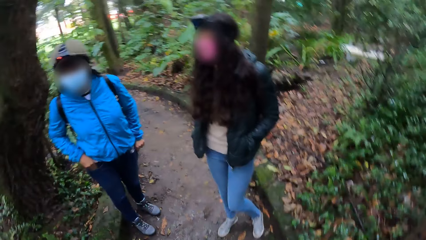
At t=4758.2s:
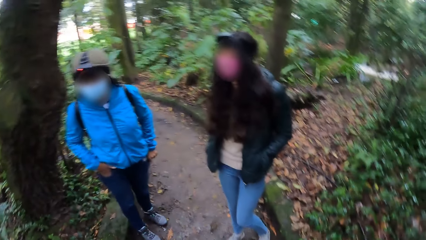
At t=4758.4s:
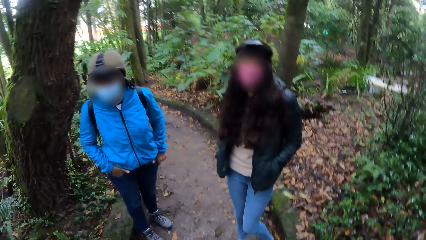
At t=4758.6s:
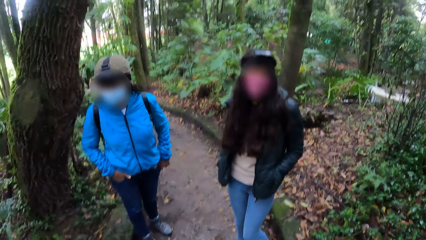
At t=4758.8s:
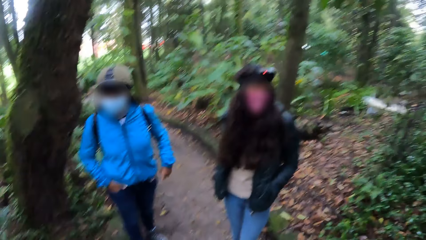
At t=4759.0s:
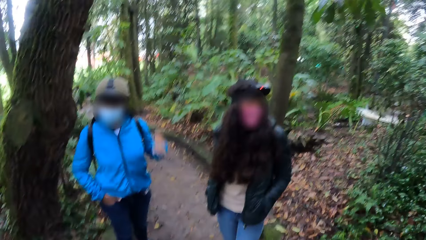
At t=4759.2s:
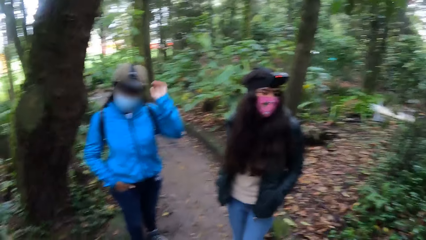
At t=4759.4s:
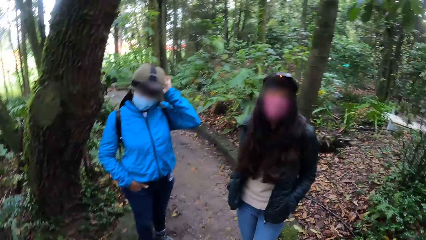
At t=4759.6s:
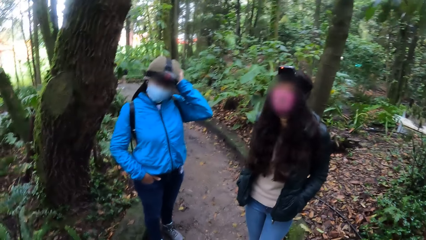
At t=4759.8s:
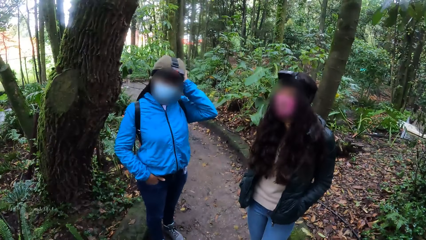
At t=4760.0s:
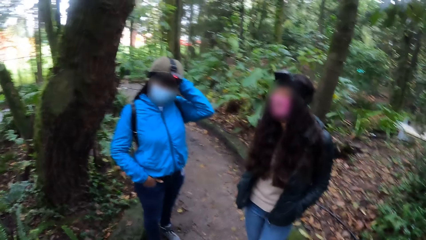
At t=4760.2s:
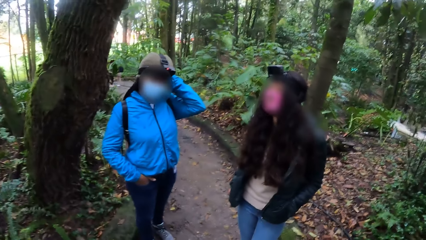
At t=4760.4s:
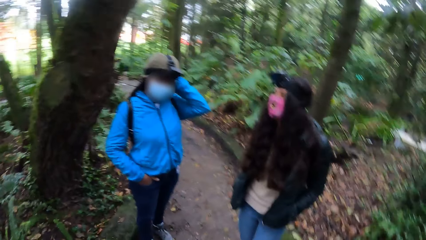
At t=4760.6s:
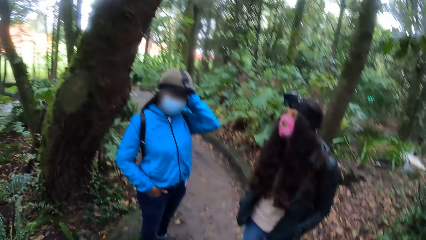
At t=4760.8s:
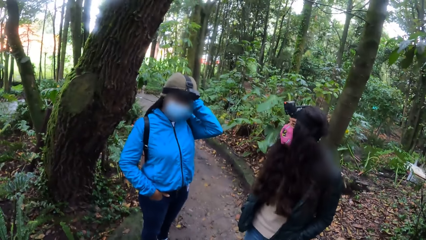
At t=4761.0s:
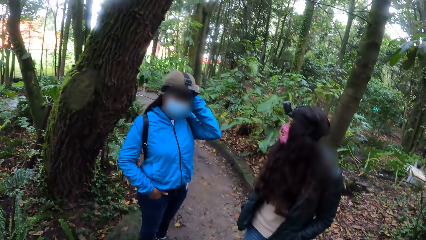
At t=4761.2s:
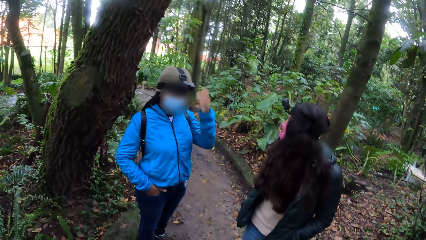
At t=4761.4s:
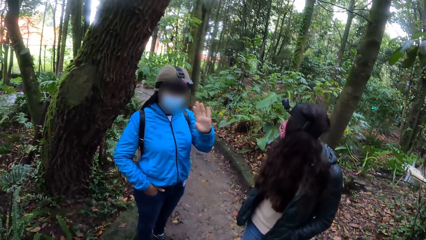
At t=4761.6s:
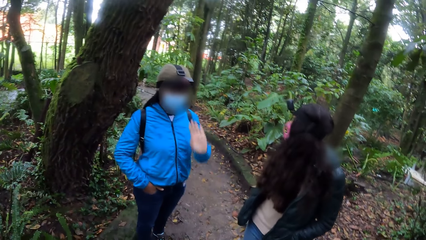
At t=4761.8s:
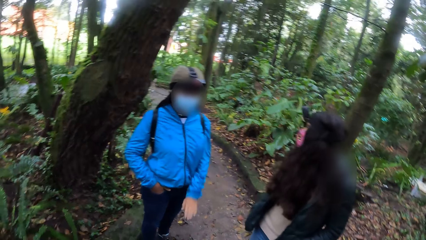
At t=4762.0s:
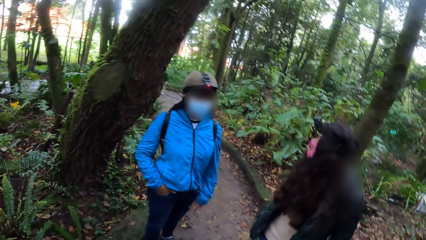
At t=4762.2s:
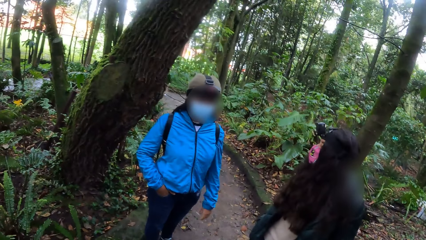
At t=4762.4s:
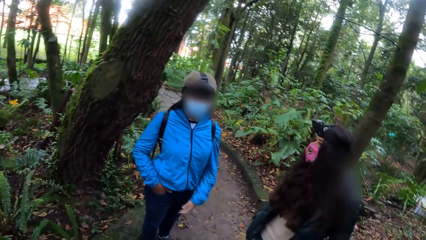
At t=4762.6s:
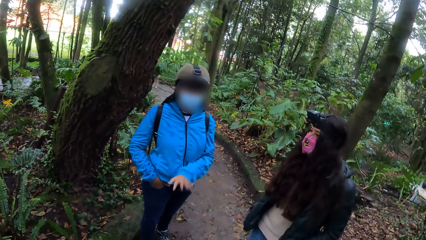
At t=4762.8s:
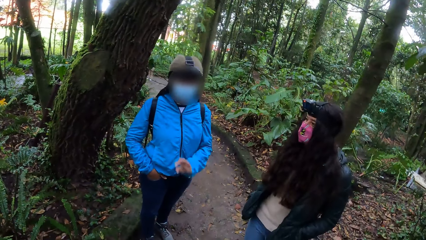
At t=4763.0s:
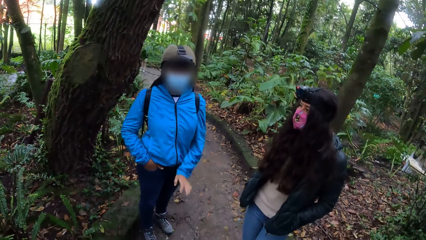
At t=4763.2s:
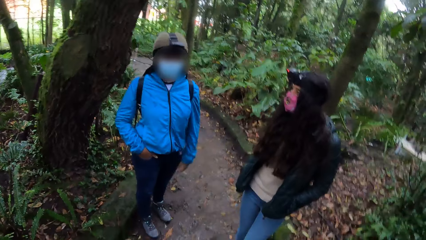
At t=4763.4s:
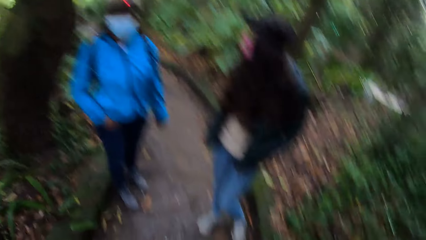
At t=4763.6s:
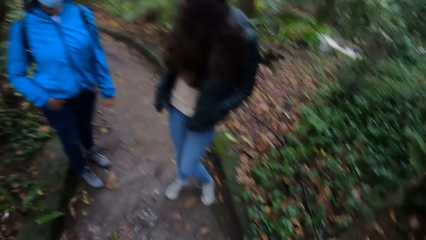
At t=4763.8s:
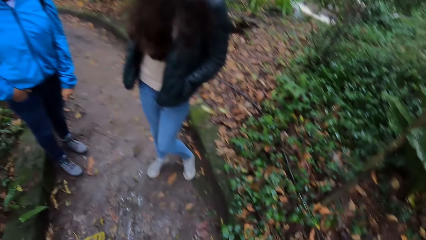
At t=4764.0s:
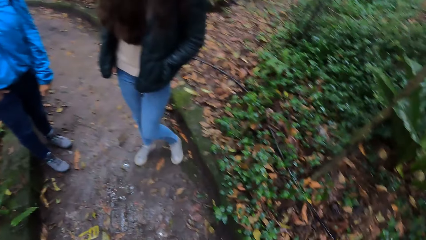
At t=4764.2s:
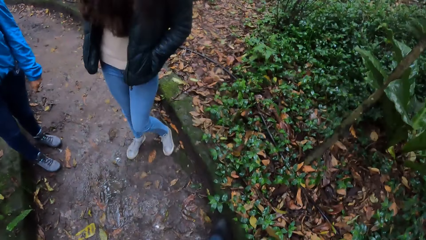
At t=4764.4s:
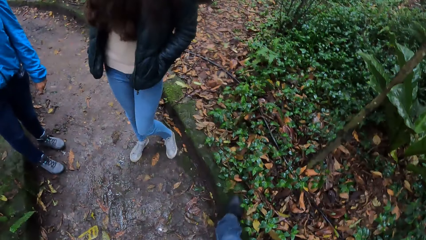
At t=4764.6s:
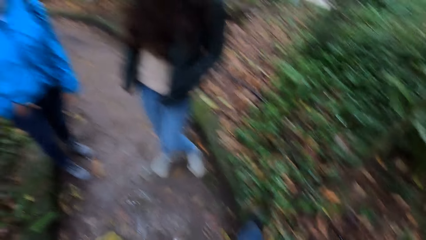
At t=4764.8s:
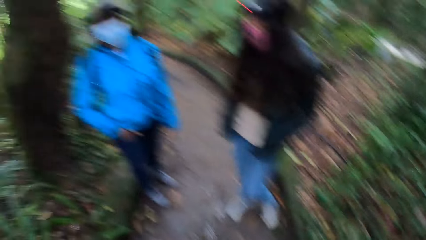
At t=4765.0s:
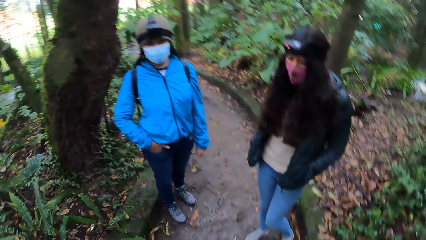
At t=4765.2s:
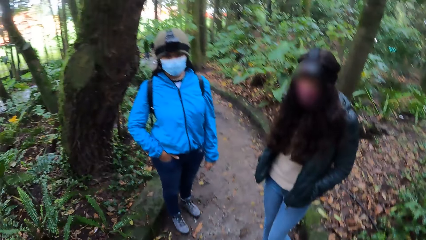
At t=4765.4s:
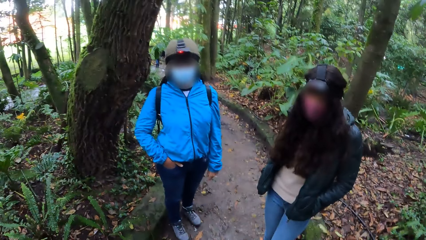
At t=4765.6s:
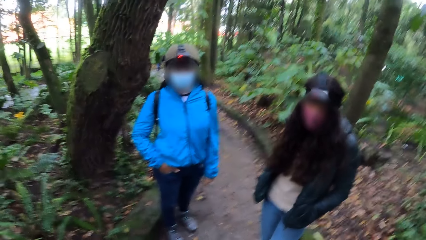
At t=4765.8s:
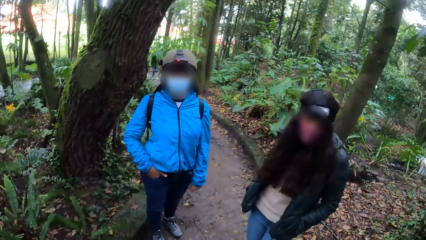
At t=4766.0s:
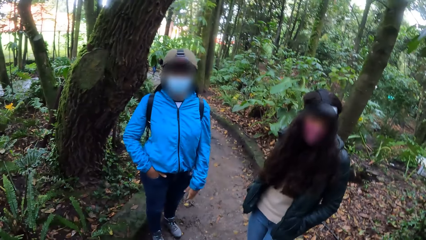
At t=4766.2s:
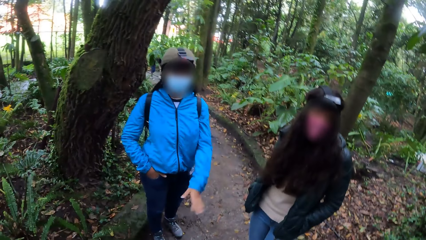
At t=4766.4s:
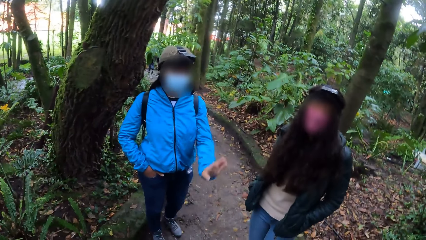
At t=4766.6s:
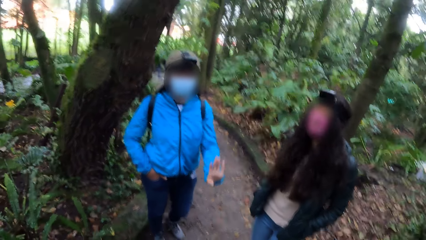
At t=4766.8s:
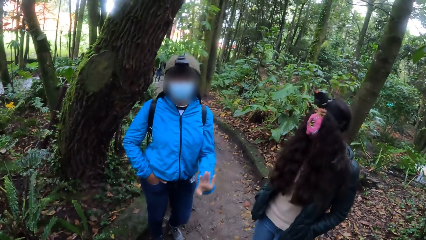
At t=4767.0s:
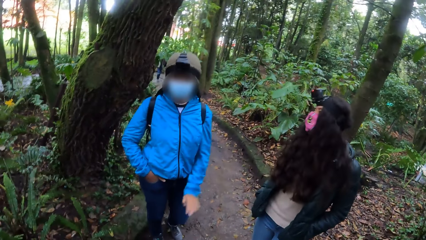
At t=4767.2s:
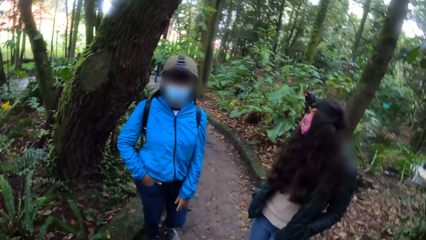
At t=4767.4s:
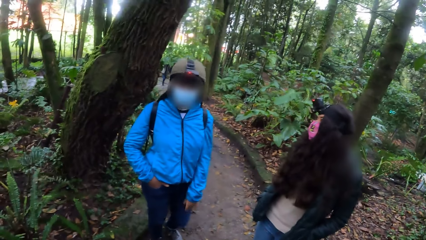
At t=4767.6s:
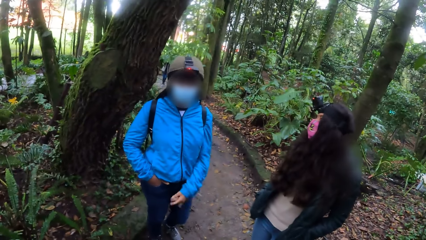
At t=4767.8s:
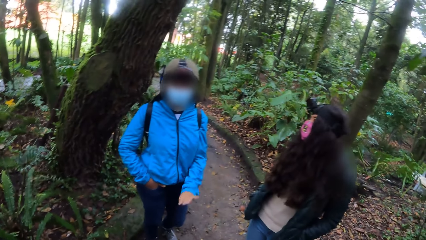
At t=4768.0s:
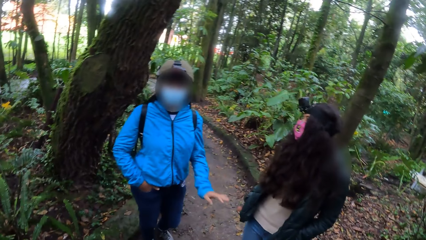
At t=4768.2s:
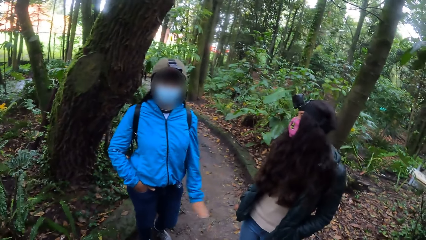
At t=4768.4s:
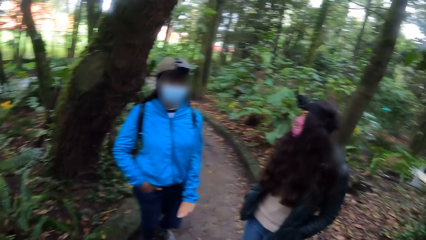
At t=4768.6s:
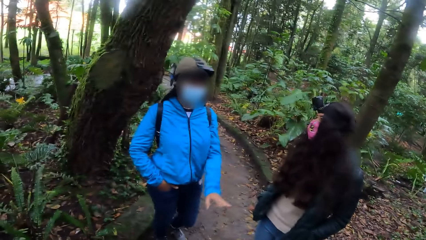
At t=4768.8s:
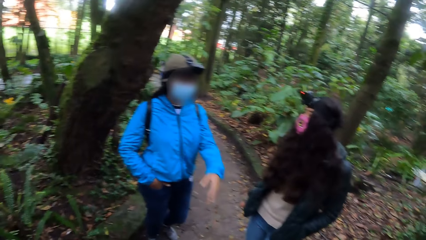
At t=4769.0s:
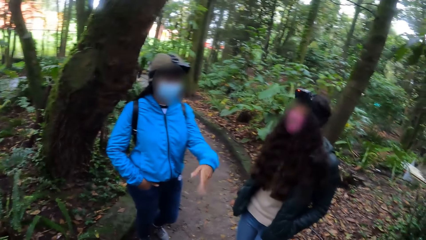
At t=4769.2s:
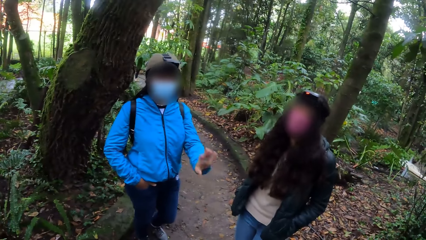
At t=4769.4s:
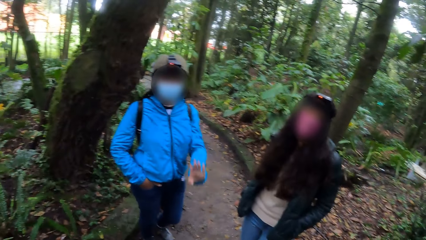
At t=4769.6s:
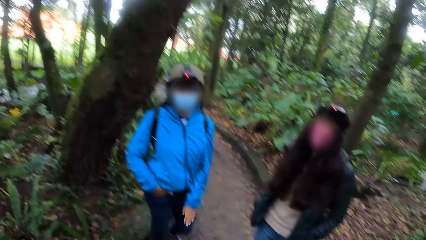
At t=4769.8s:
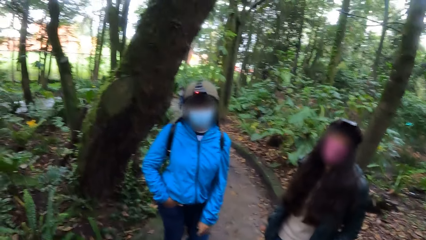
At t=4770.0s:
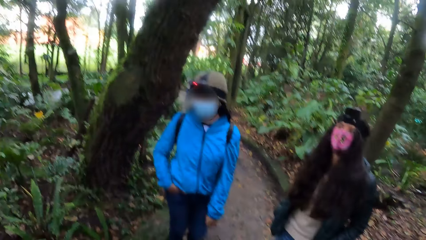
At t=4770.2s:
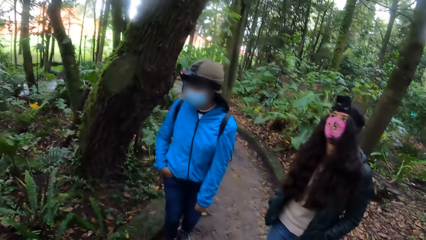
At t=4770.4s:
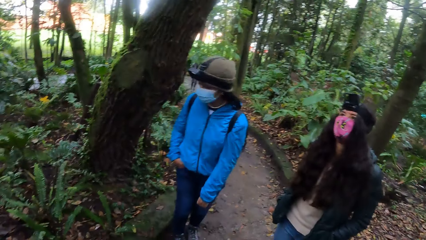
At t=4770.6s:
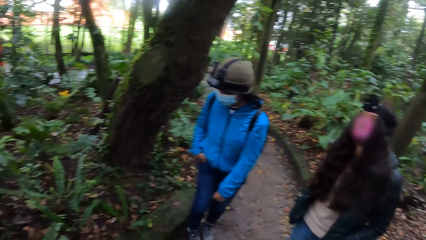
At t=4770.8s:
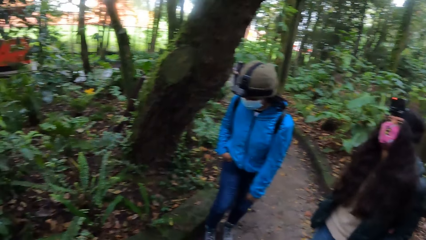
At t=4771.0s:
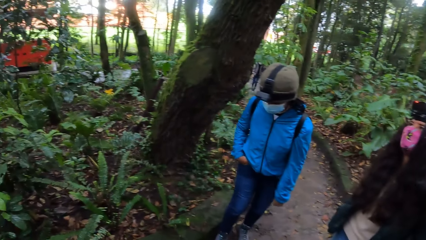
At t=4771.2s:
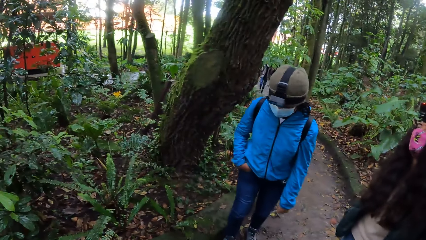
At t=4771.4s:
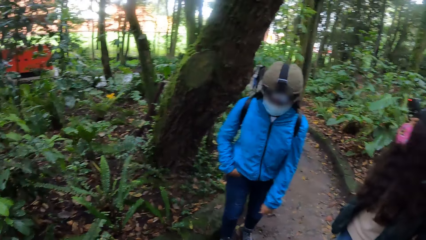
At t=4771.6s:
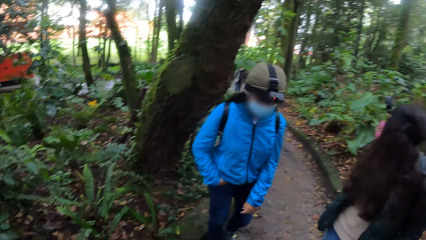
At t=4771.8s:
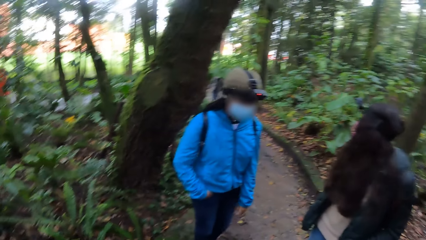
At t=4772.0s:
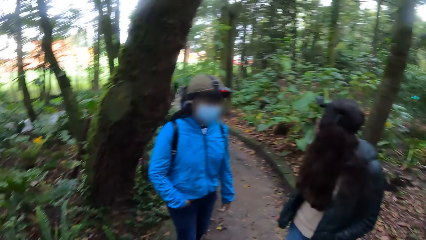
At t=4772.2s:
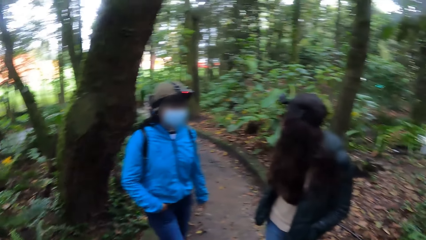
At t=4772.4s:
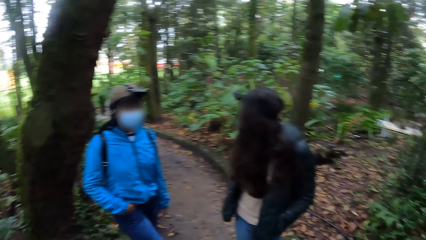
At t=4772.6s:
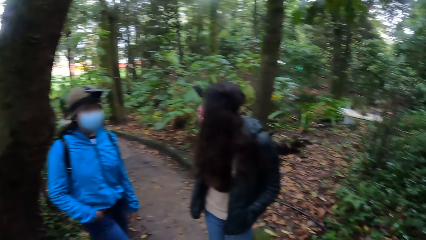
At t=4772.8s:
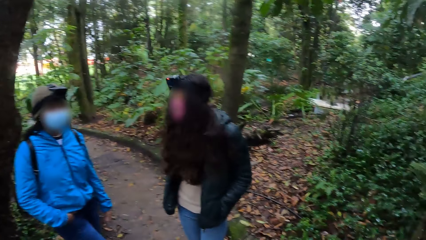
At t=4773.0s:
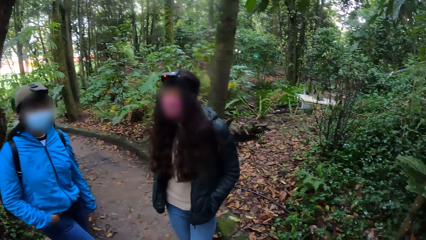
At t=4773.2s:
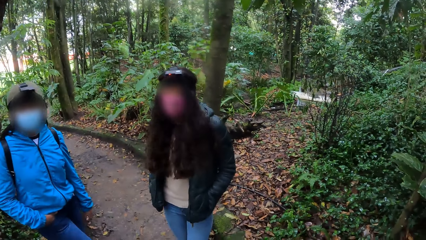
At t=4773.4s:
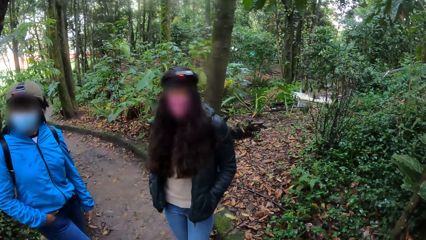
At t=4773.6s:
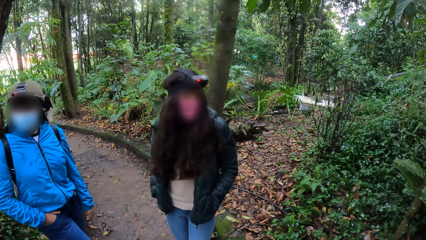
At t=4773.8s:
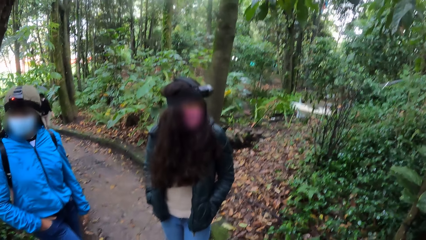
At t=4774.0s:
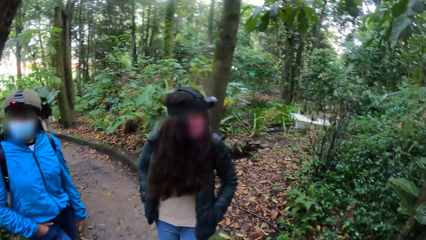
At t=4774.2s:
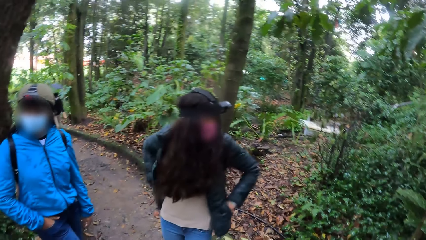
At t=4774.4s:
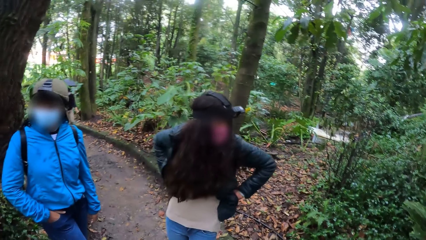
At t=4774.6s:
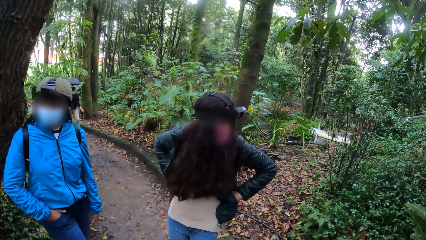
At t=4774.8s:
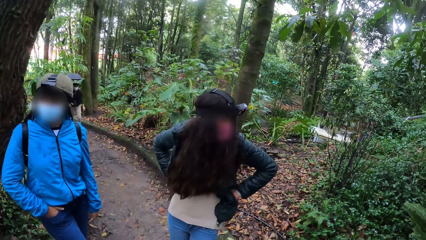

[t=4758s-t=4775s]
The camera wearer moves their foot forward. They look around.
